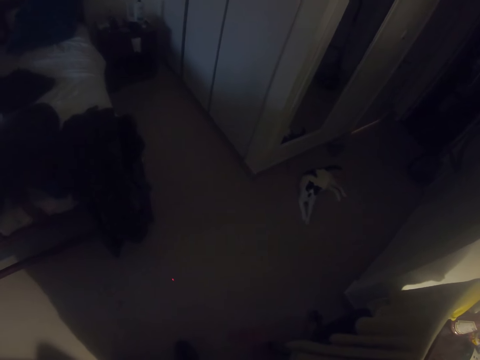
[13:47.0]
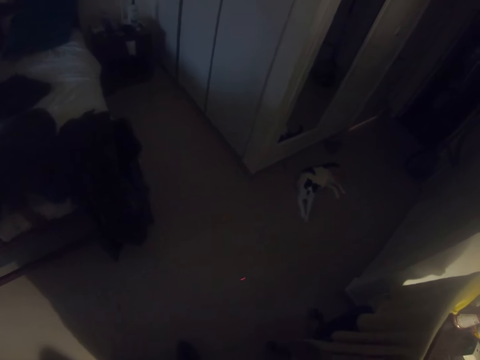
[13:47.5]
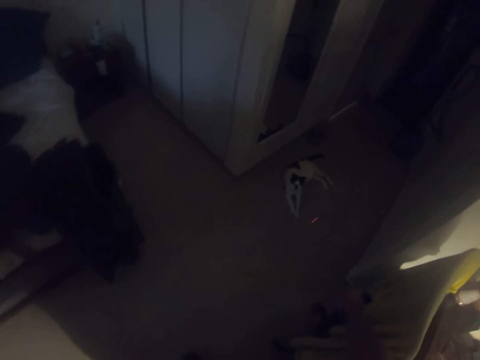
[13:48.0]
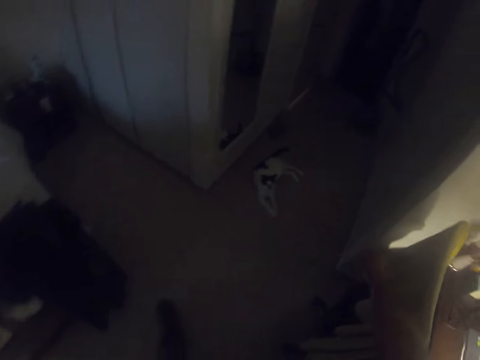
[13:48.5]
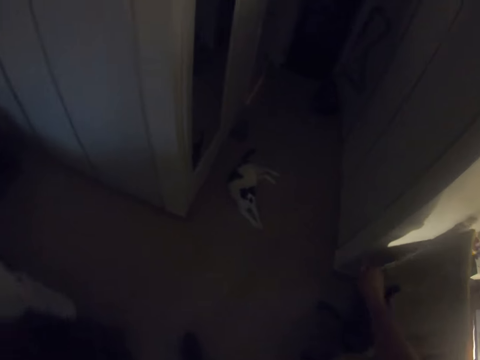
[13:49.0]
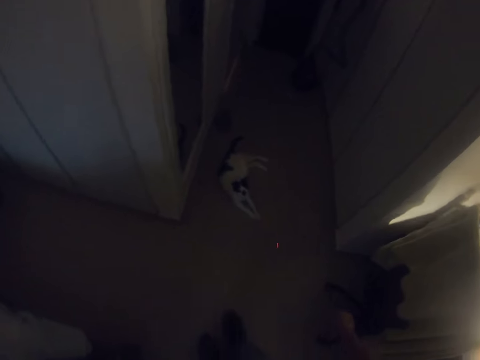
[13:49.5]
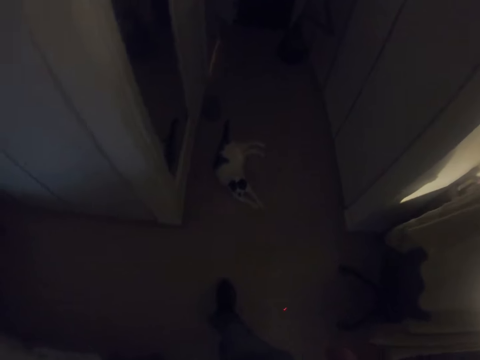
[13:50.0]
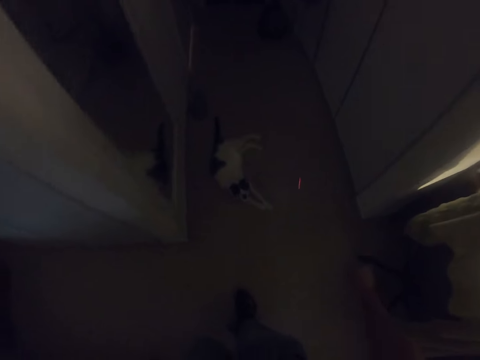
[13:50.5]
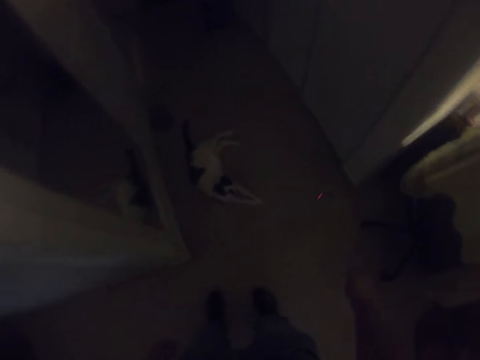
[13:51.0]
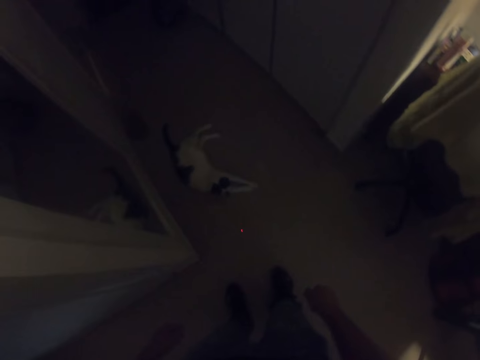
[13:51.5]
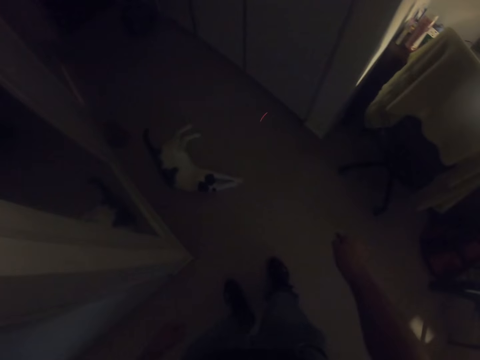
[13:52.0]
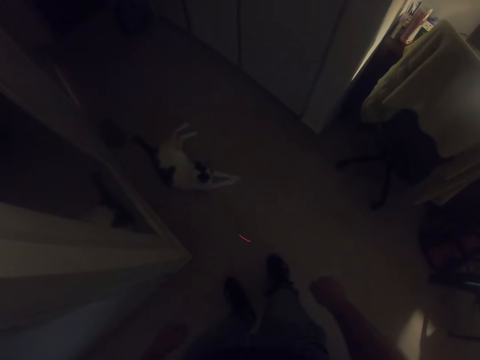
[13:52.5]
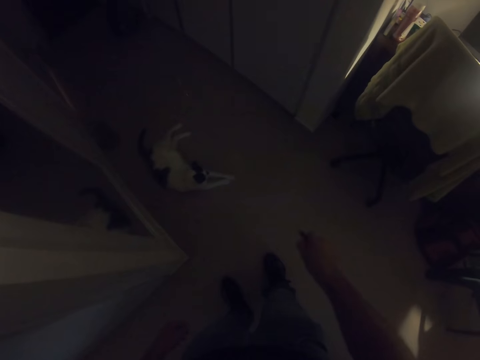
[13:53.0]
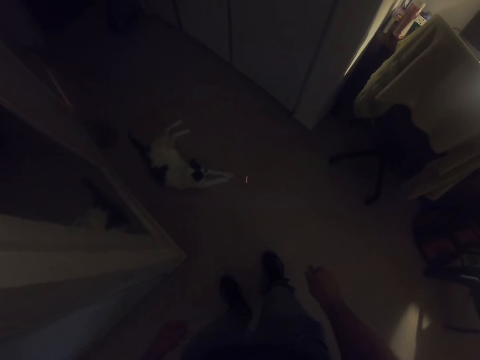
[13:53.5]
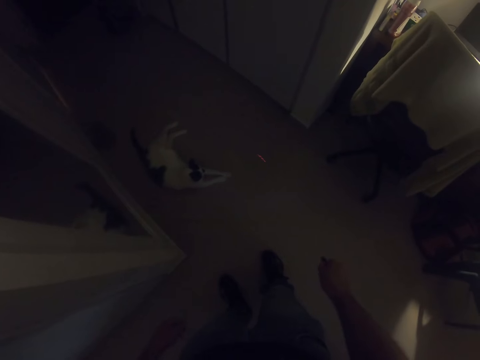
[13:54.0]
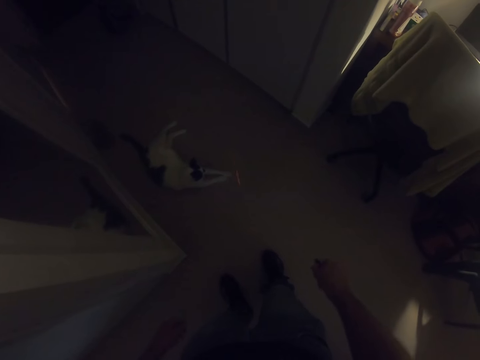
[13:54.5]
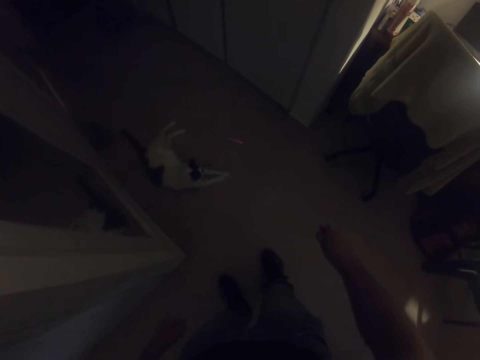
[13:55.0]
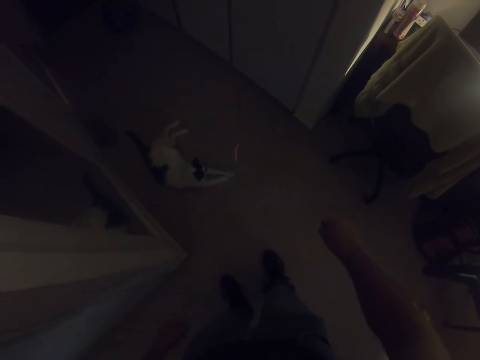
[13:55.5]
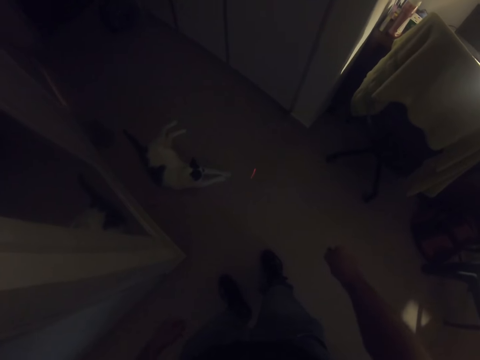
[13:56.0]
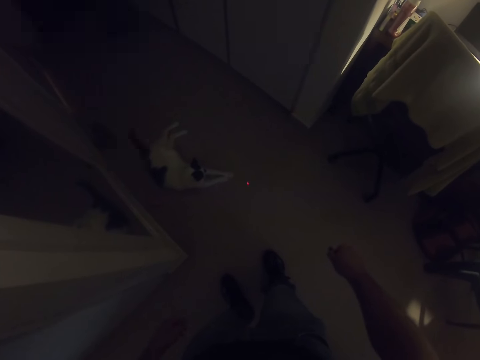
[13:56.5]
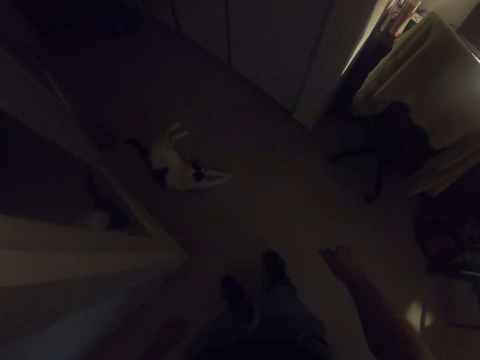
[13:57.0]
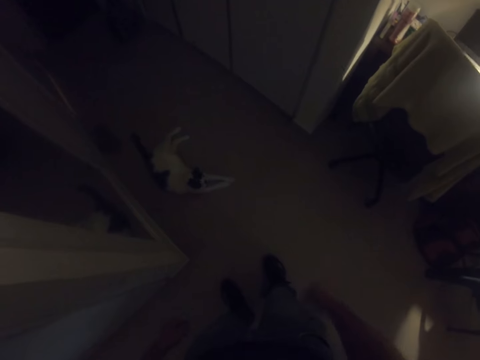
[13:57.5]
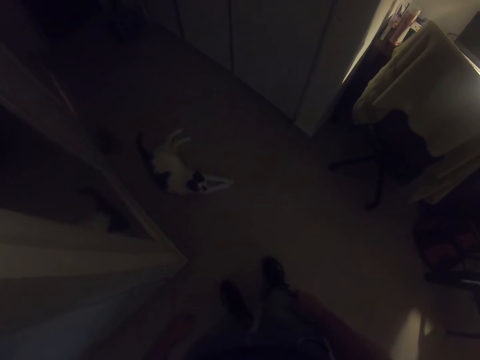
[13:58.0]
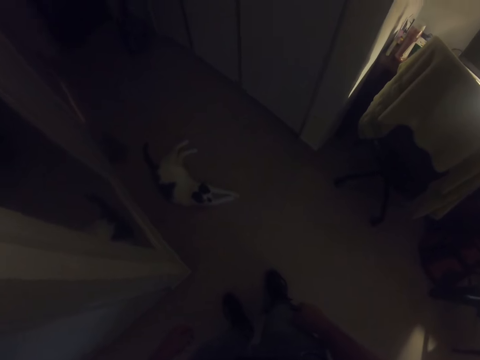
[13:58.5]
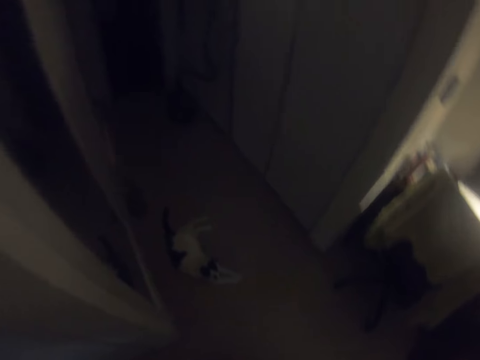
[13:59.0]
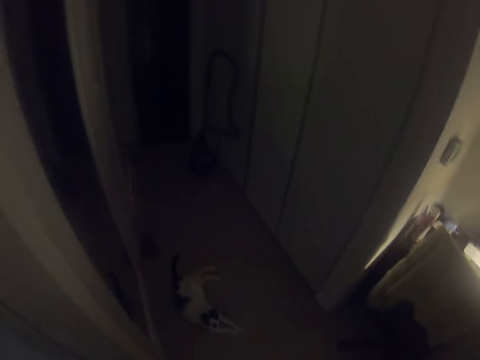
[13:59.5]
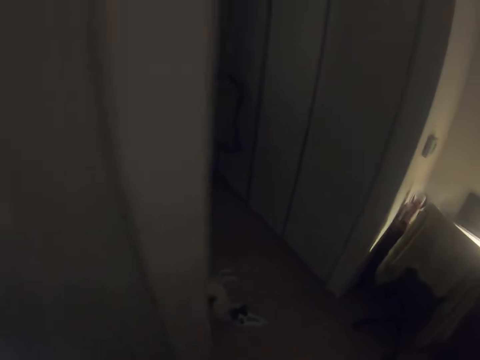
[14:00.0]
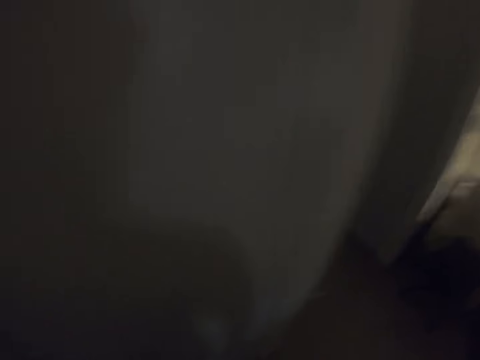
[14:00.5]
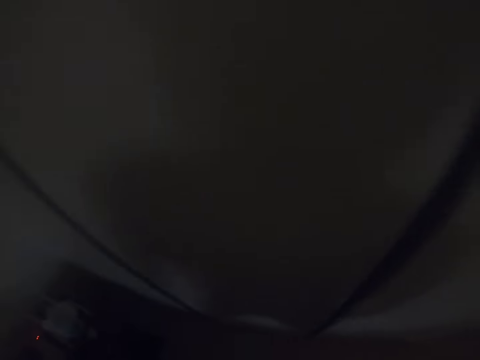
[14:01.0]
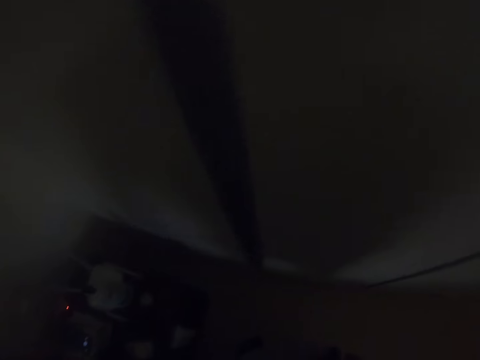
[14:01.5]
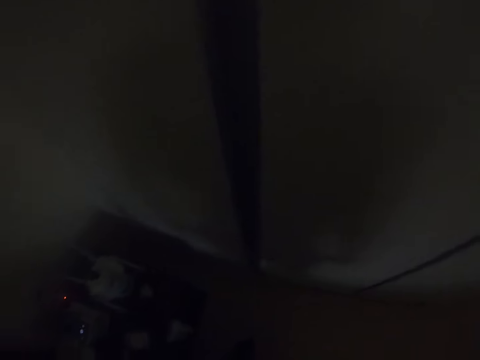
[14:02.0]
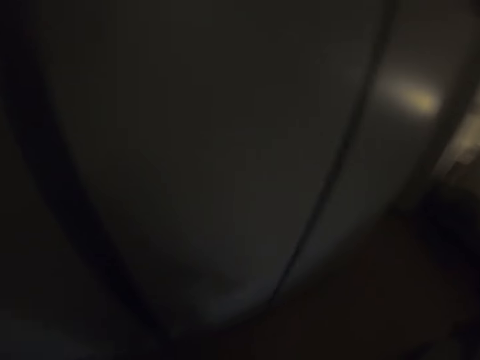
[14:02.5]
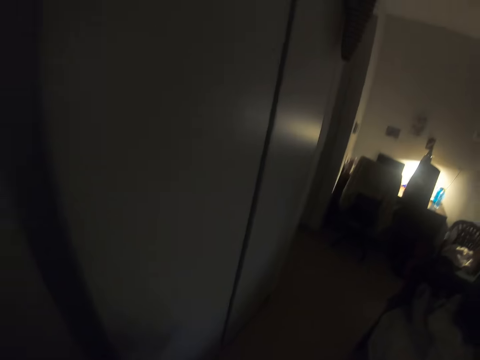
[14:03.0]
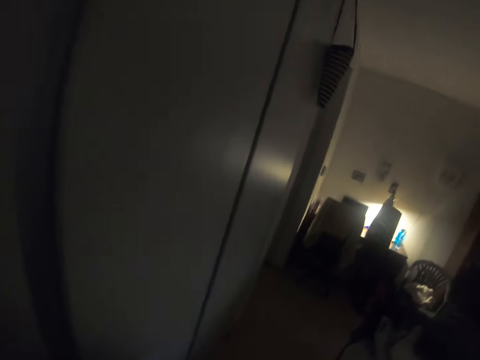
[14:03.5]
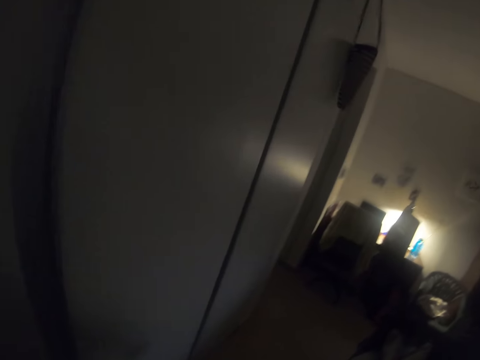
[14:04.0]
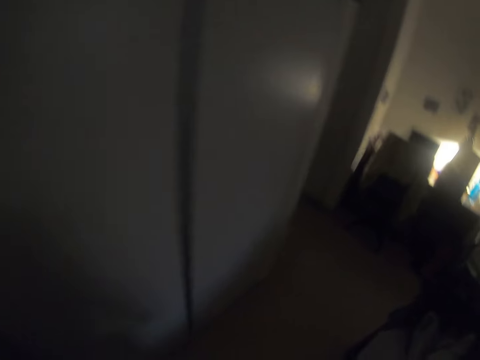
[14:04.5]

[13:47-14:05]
The camera wearer walks in the house. They light a flashlight on the floor near the cat. They turn the flashlight off. They talk. They walk to the bedside drawer. They pick up the phone from the drawer.

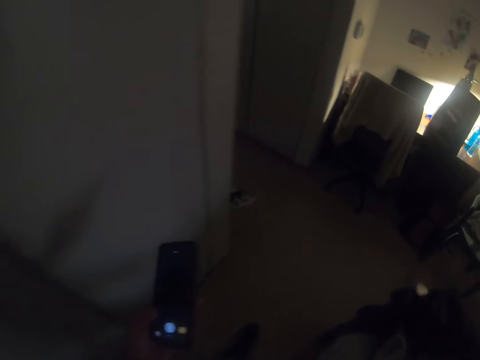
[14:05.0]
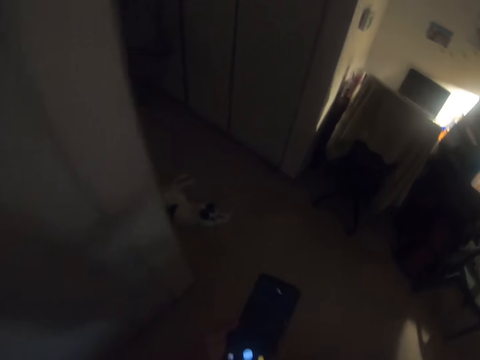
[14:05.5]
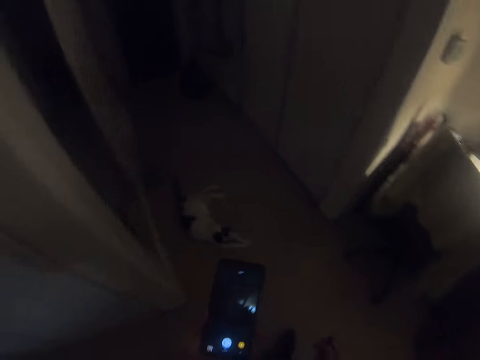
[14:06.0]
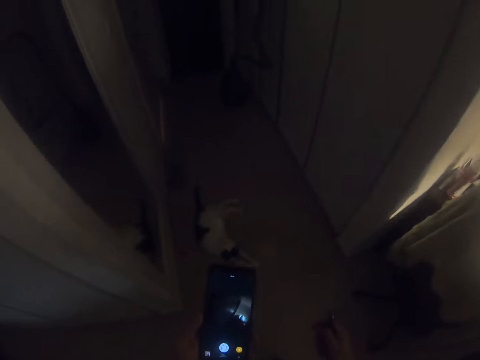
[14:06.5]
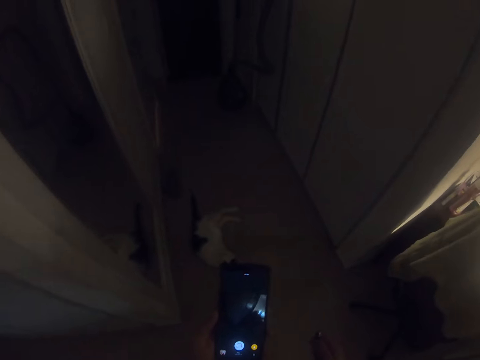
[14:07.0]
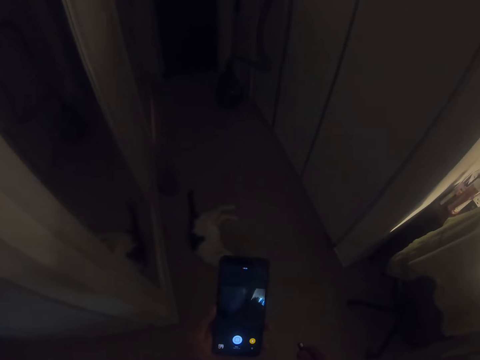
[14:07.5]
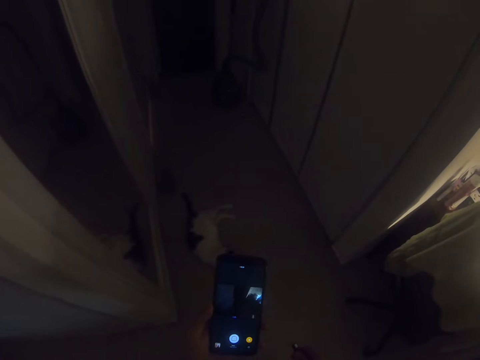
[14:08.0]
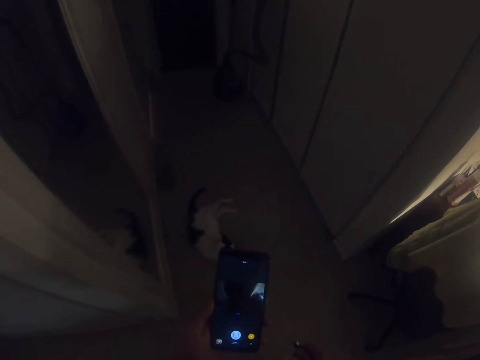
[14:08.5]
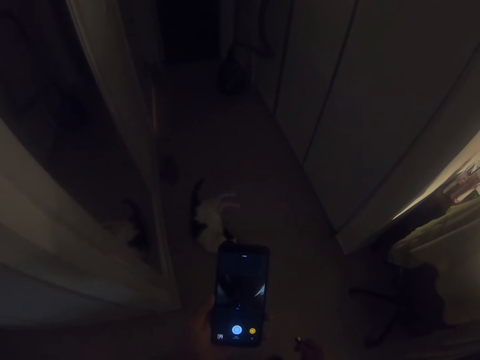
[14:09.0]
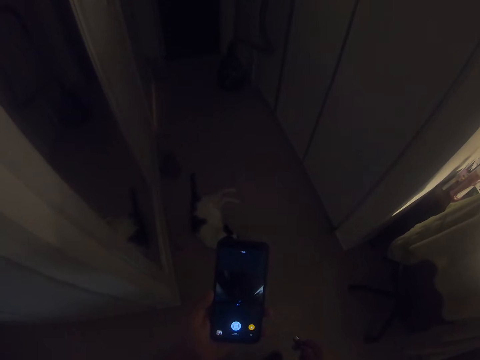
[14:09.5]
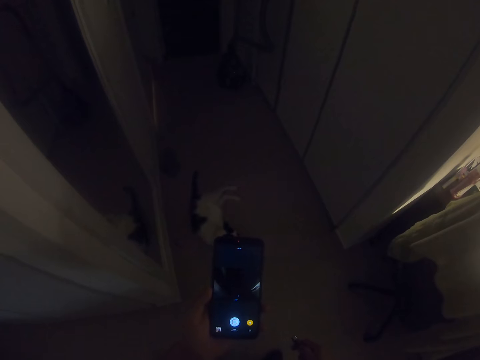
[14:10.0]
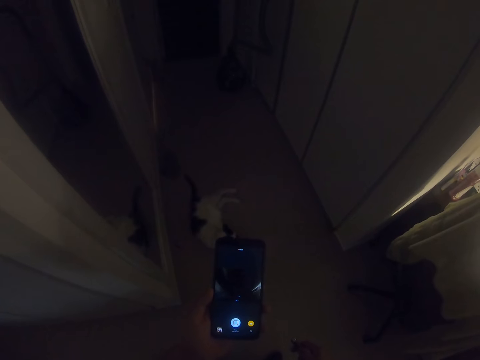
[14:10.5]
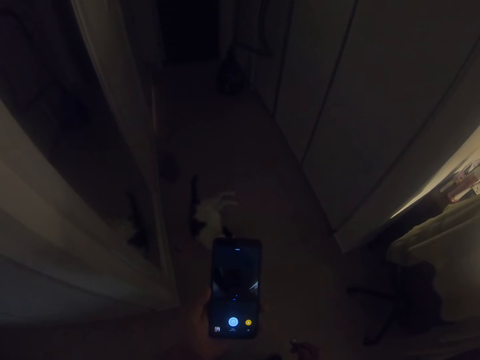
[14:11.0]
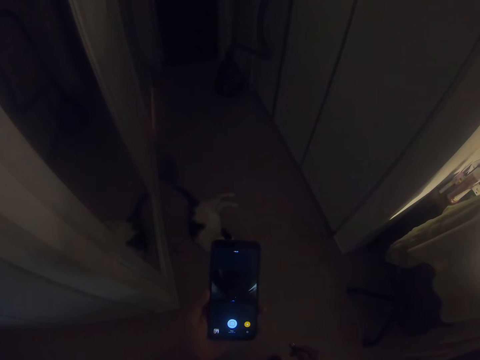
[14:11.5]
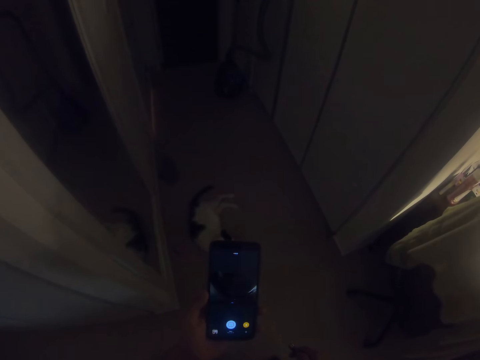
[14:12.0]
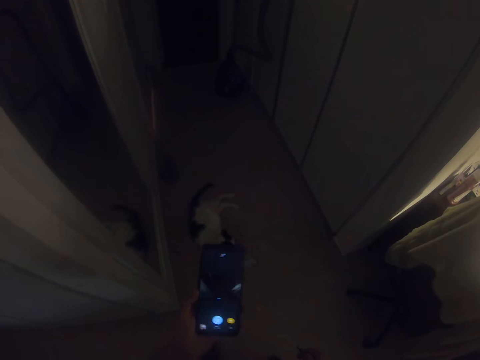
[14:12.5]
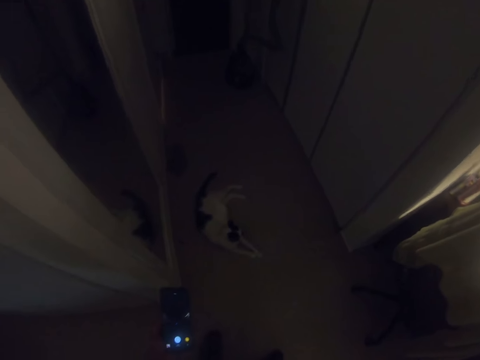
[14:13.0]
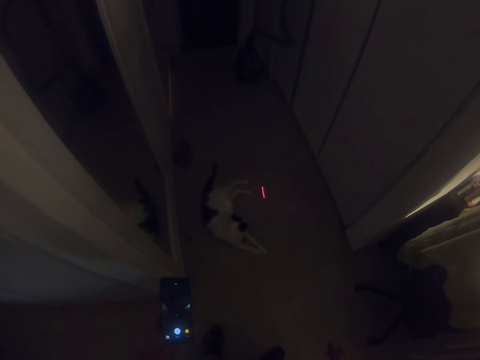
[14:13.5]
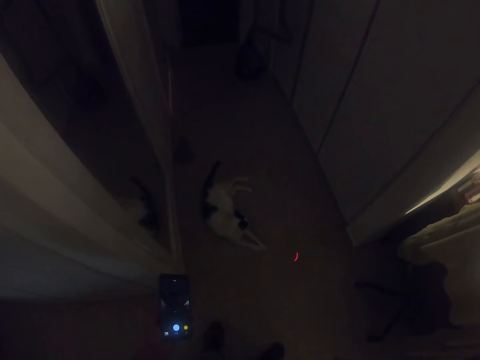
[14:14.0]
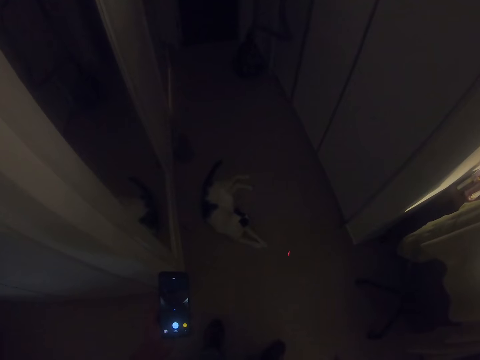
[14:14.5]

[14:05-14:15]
The camera wearer holds the phone. He points the phone at the cat. He records a video on his phone. He switches on the laser pointer. He plays around with the laser pointer. He lights a flashlight on the floor near the cat.
